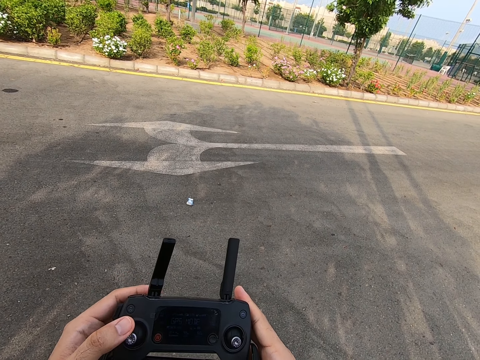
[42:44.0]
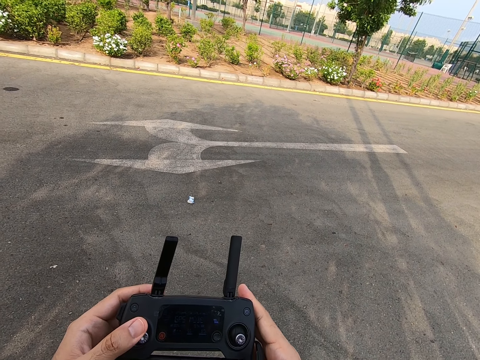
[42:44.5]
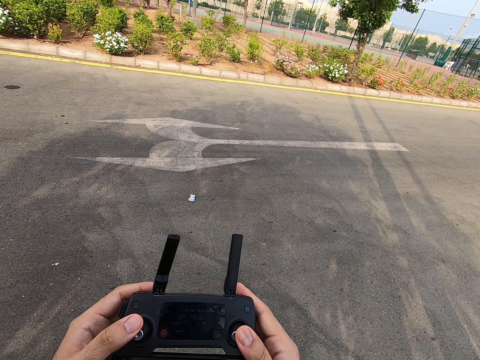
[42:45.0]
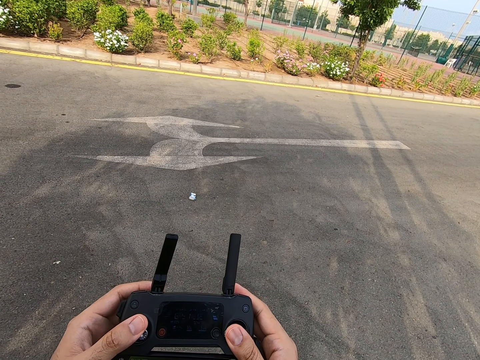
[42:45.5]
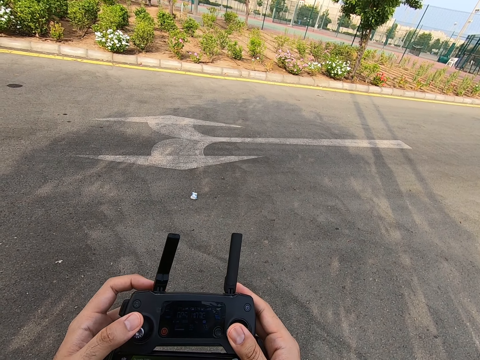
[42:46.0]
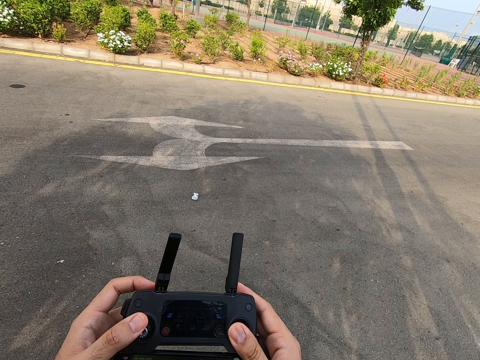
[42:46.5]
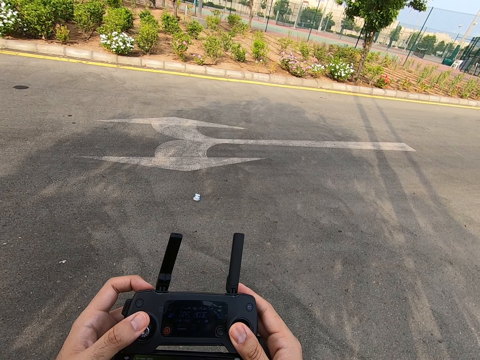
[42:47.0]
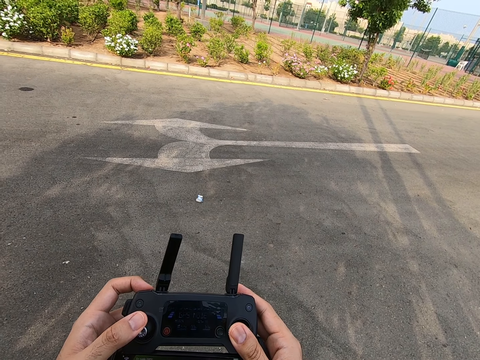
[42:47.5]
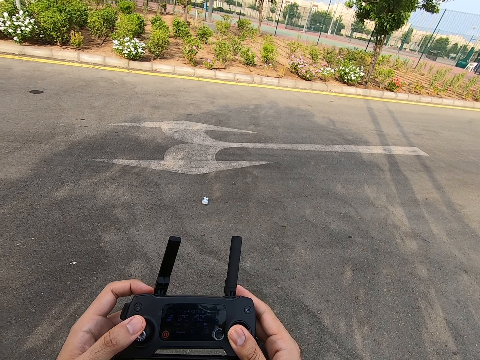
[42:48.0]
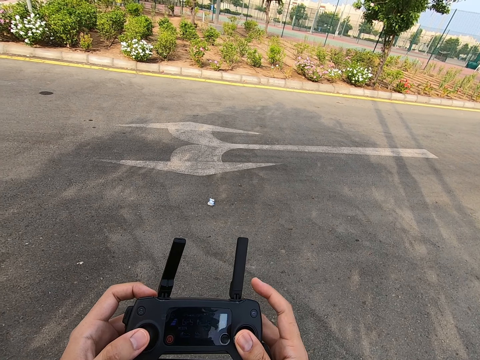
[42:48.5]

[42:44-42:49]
The camera wearer operates the remote control.

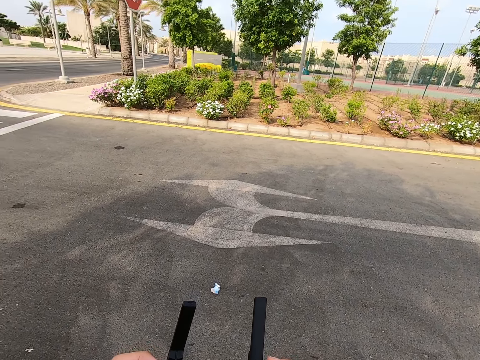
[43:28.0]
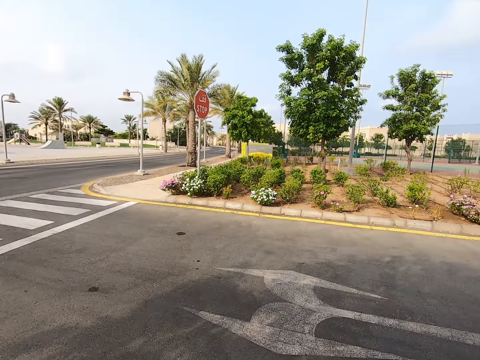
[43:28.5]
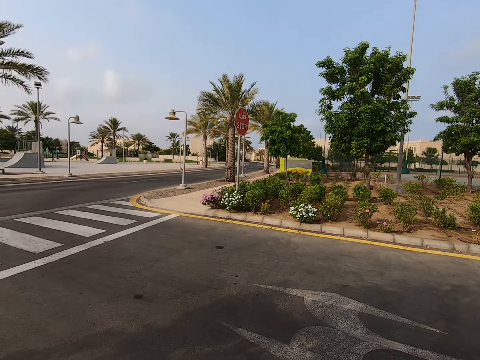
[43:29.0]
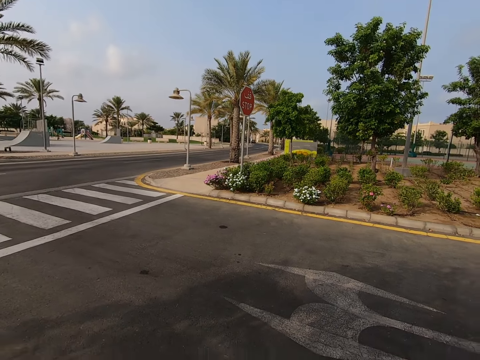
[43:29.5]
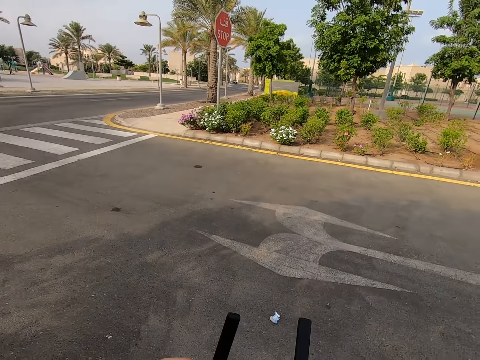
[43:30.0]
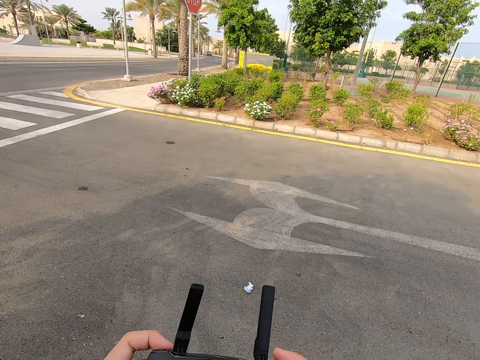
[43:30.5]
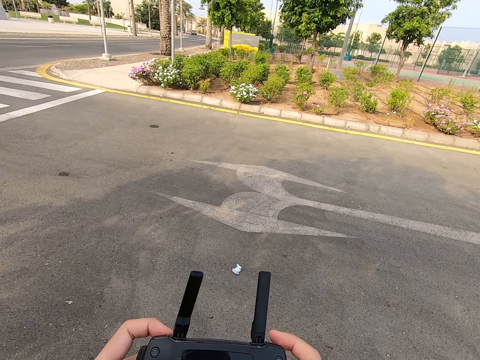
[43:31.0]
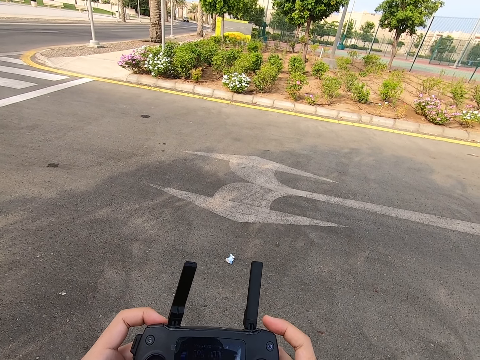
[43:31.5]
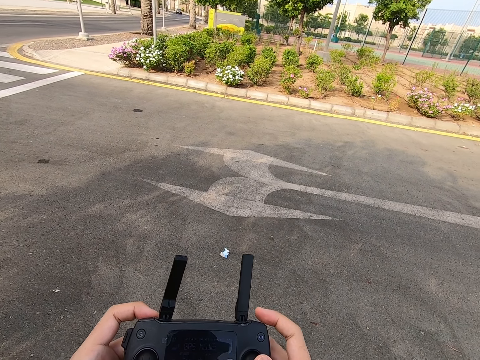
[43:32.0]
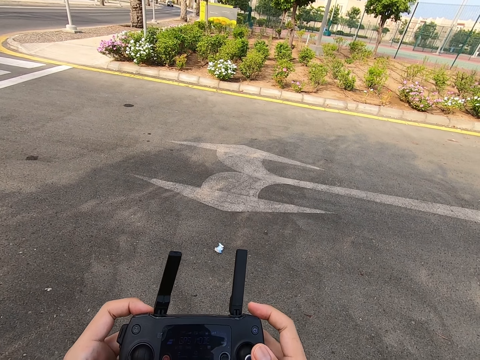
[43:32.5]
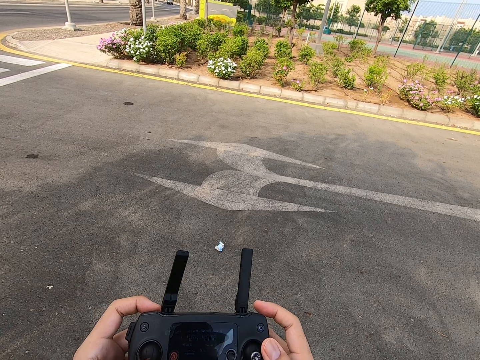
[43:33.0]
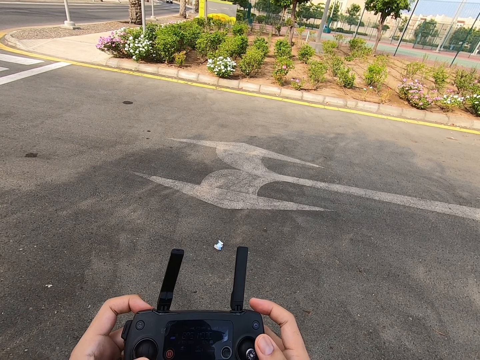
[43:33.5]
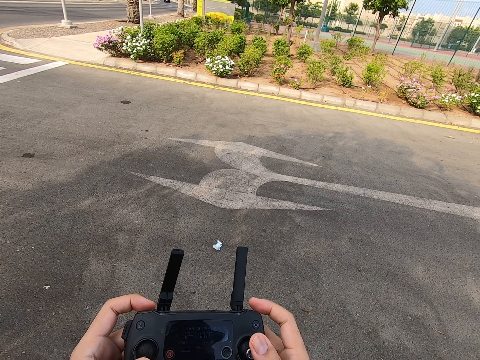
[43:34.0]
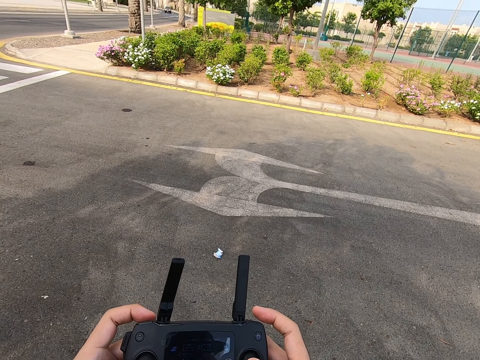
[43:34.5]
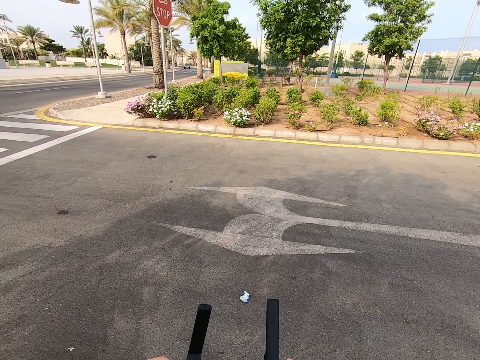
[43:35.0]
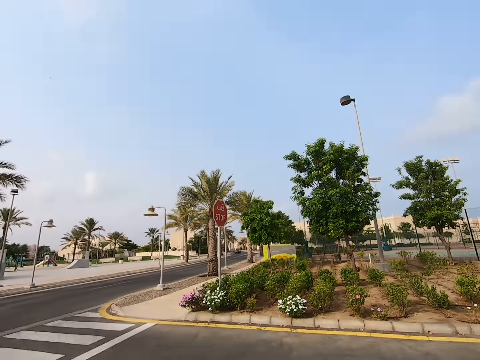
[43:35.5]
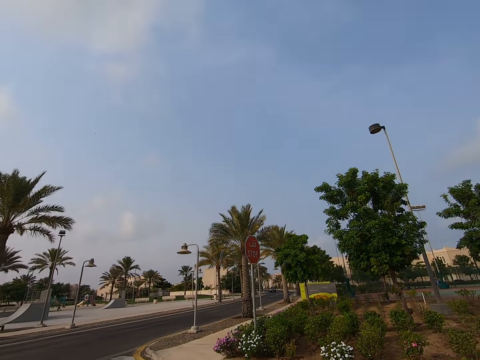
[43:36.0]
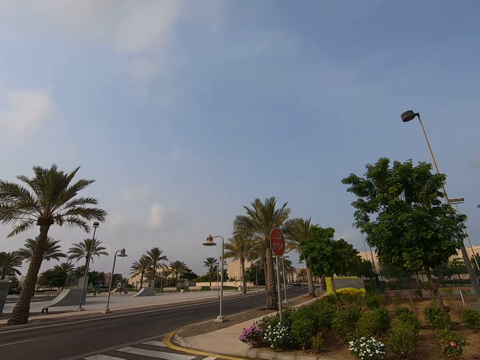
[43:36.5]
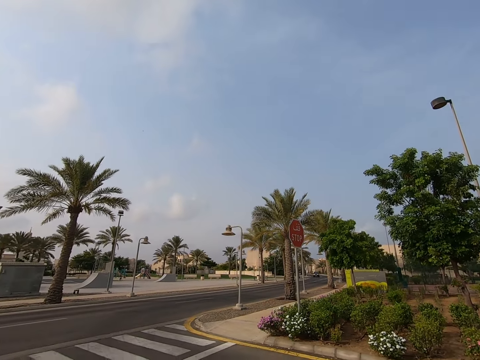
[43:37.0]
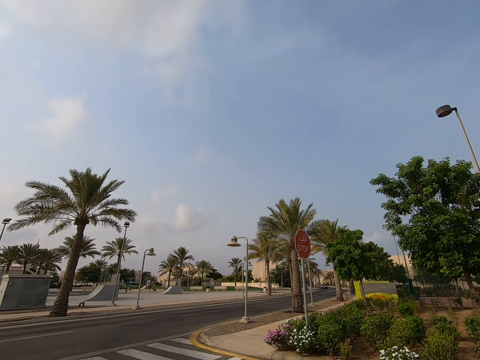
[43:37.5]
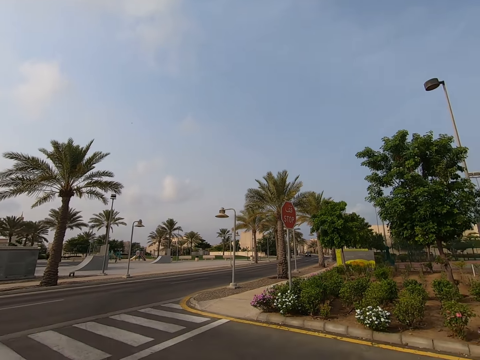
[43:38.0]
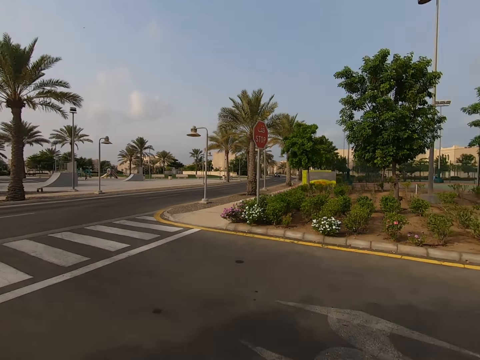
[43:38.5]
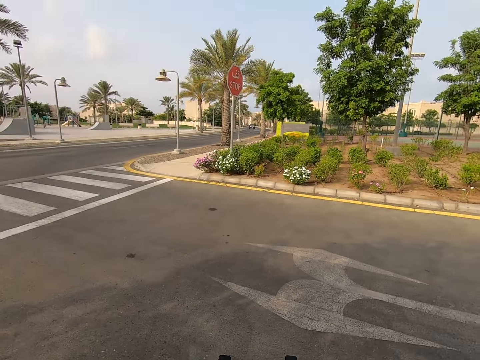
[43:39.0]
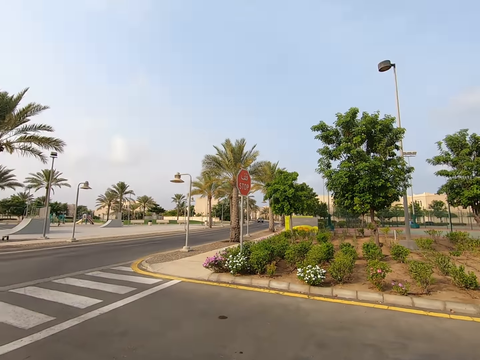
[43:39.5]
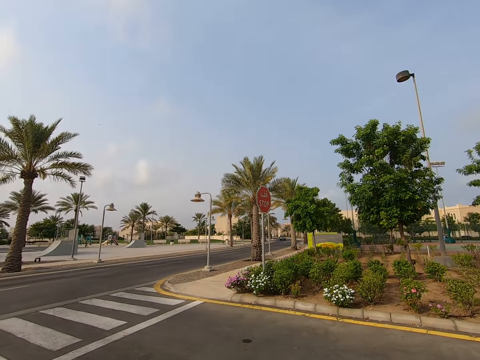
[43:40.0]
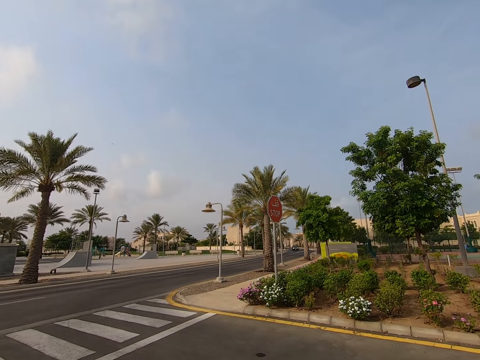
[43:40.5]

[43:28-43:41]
The camera wearer looks around. They press the drone controller. They look at the remote control. They look around.

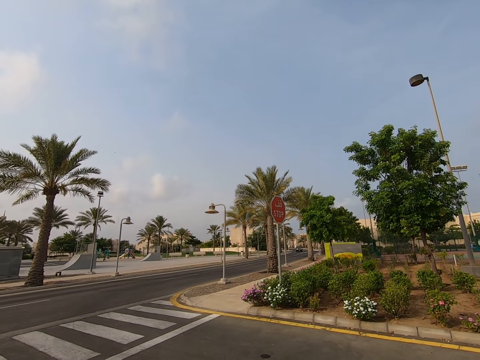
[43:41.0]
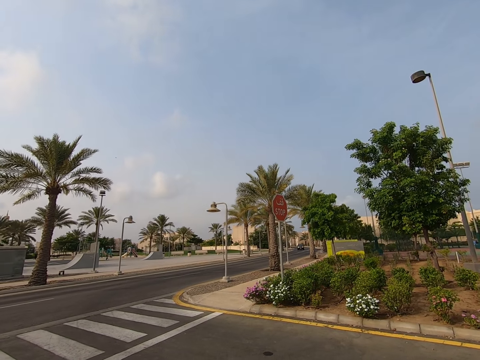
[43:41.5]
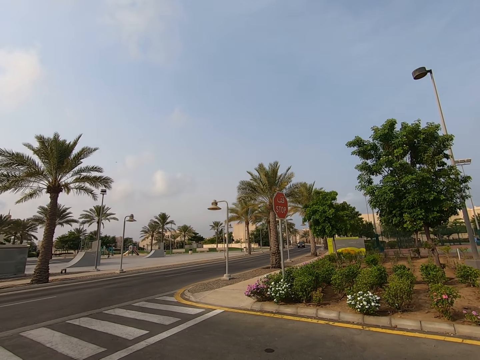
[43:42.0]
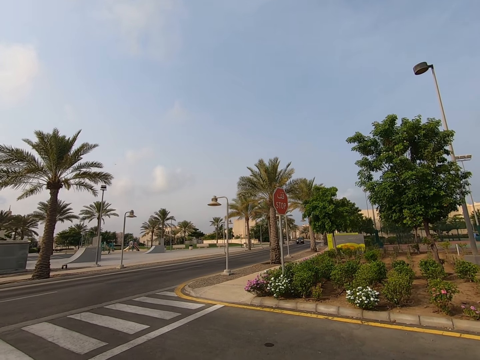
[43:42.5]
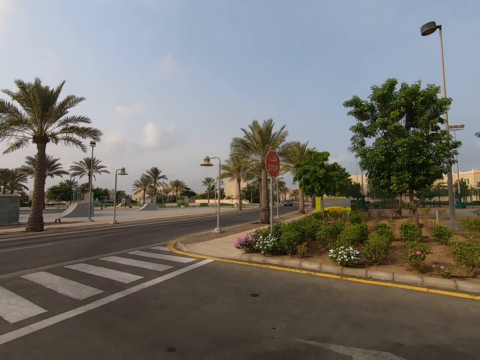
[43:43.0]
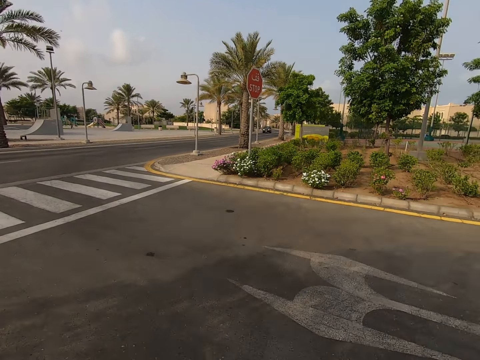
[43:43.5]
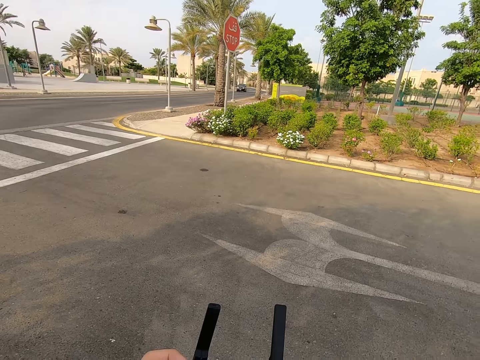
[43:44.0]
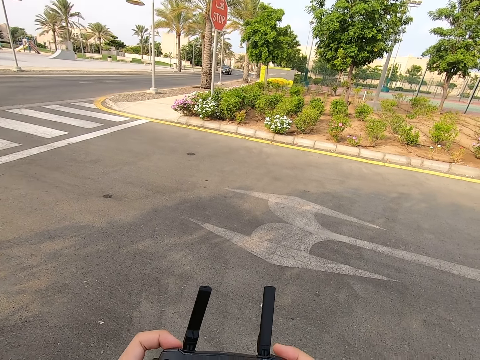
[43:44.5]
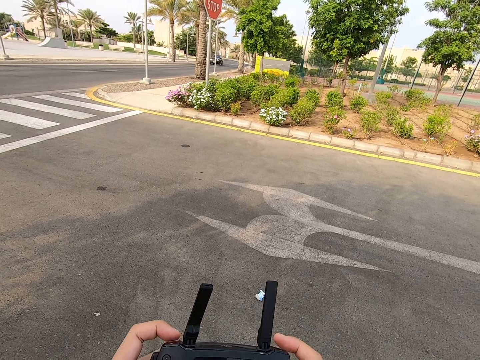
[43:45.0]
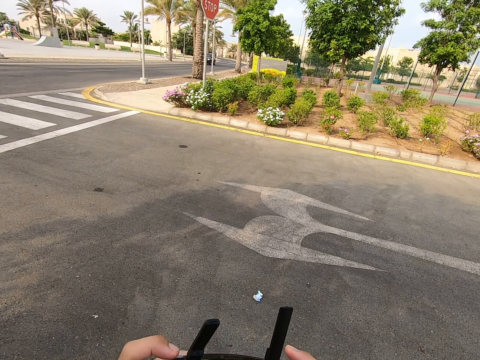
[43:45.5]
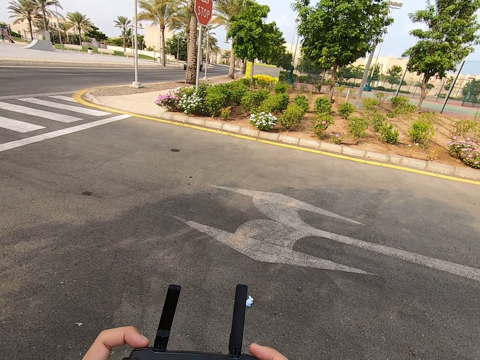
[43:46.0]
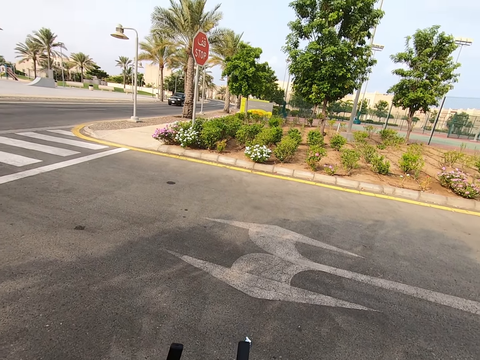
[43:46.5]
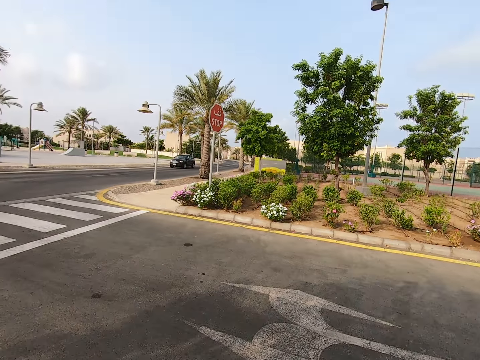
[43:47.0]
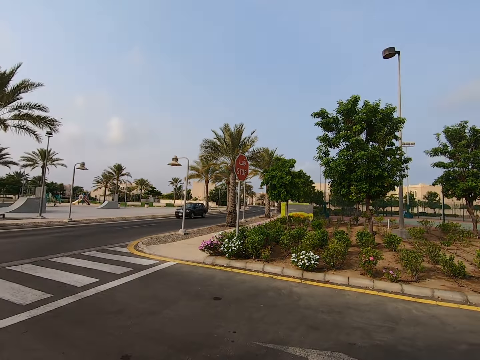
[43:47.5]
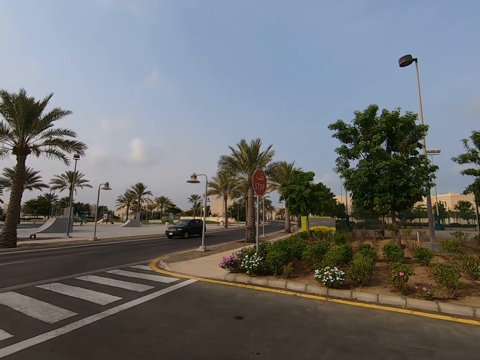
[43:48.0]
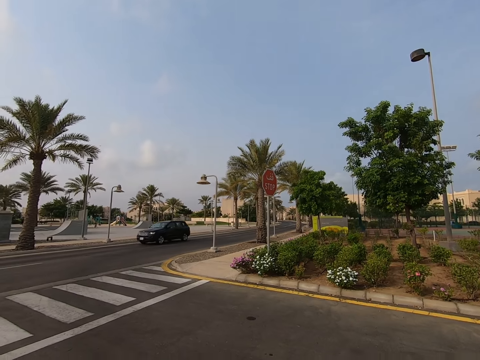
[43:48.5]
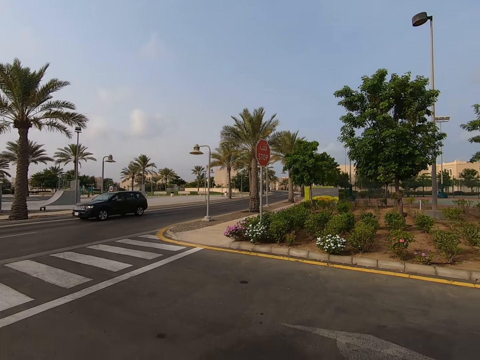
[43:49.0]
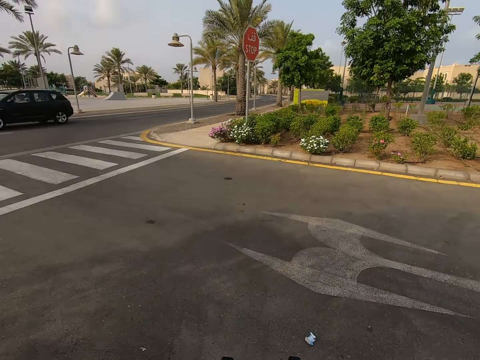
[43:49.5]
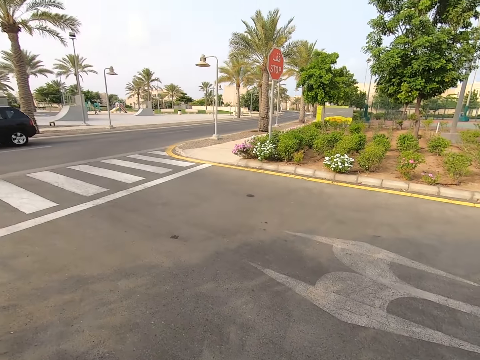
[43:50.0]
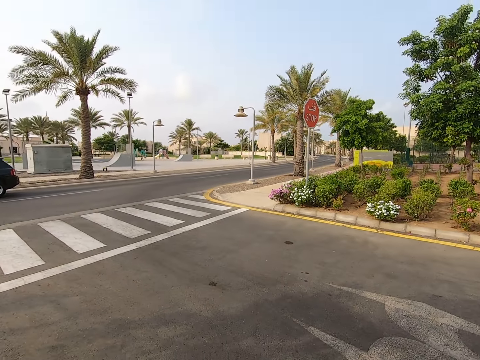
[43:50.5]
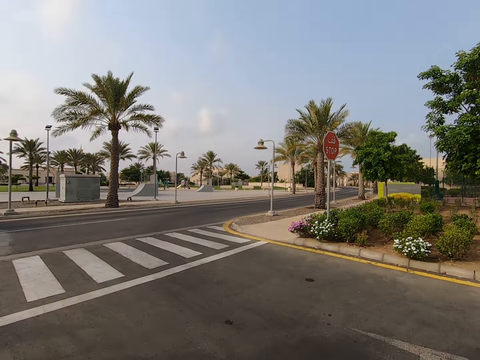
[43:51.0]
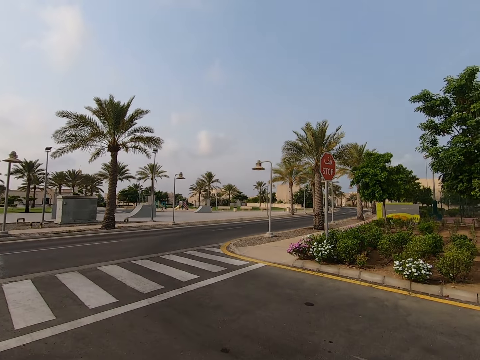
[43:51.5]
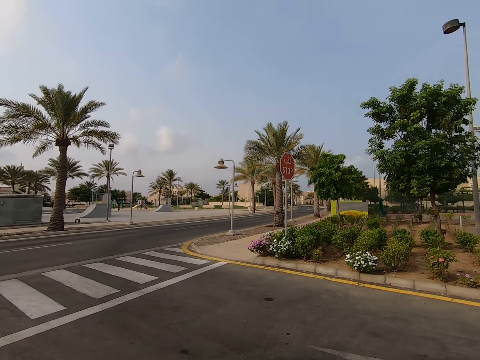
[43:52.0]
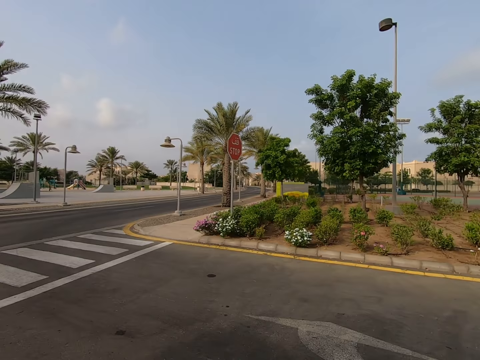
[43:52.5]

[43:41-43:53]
The camera wearer presses the drone controller. They look at the remote control. They look around.
